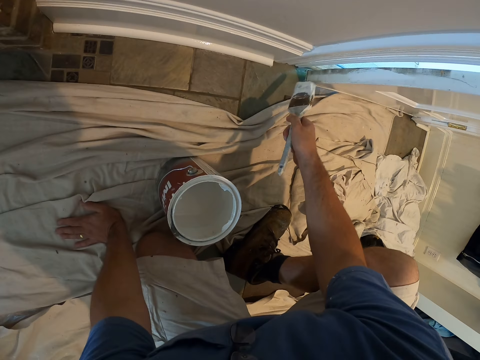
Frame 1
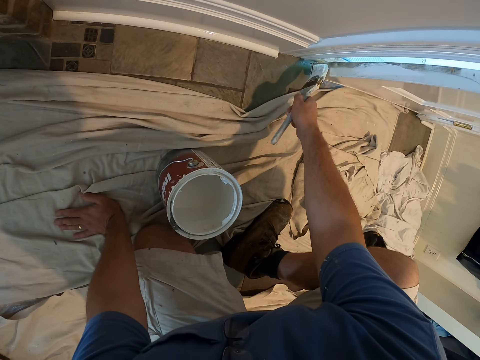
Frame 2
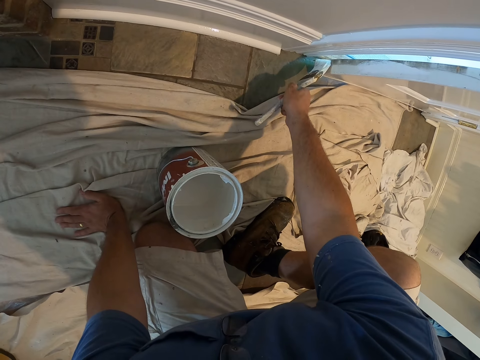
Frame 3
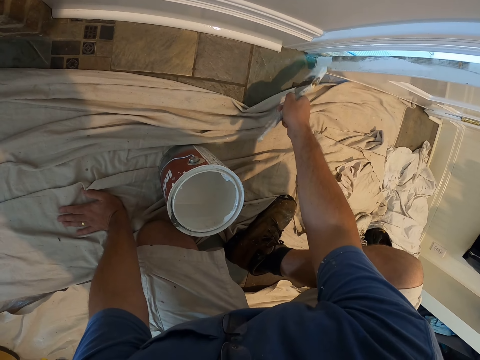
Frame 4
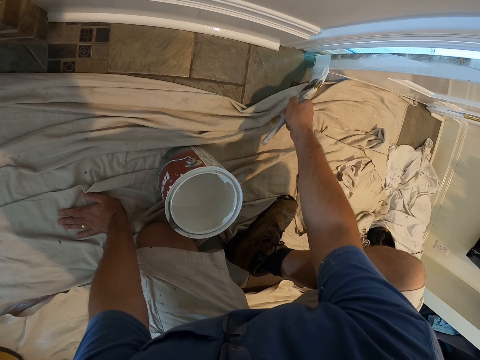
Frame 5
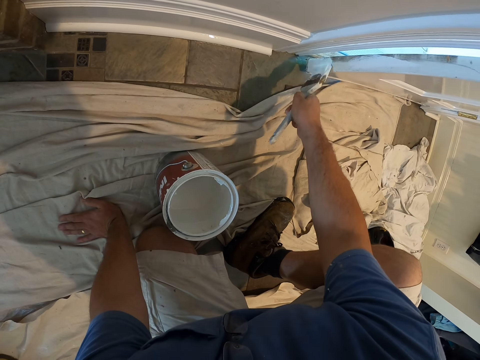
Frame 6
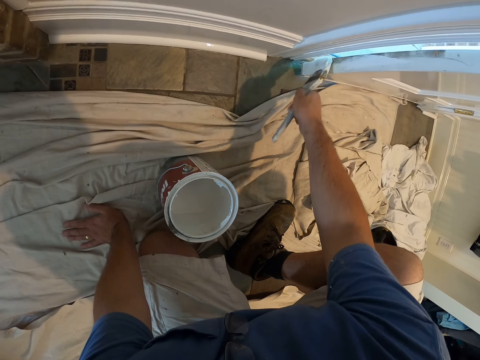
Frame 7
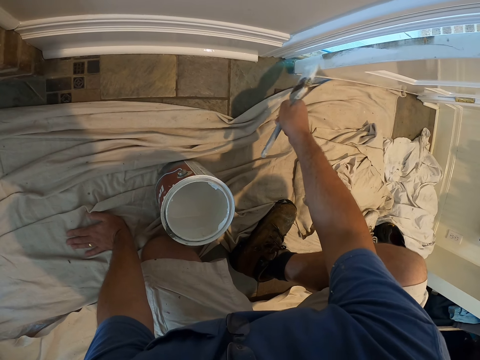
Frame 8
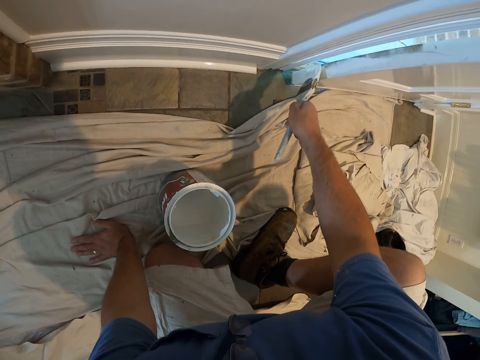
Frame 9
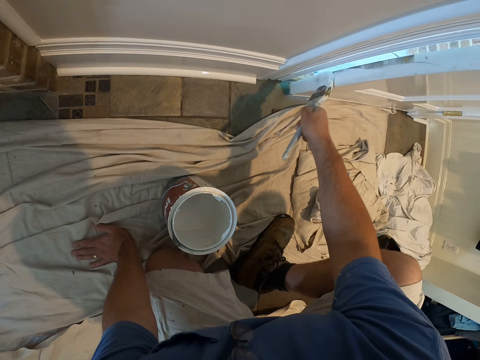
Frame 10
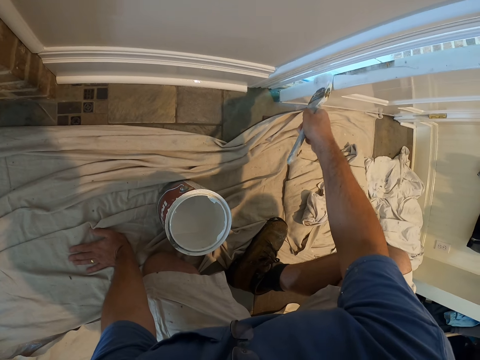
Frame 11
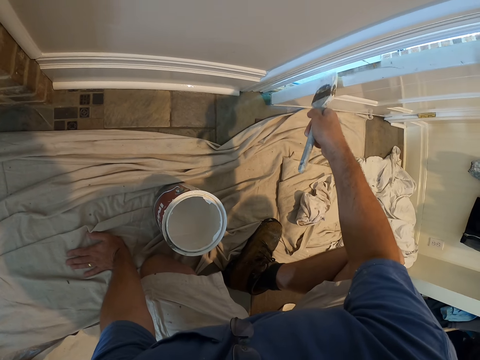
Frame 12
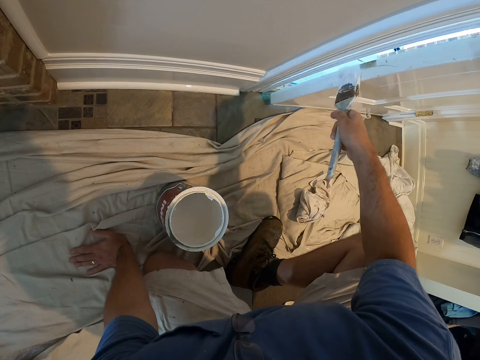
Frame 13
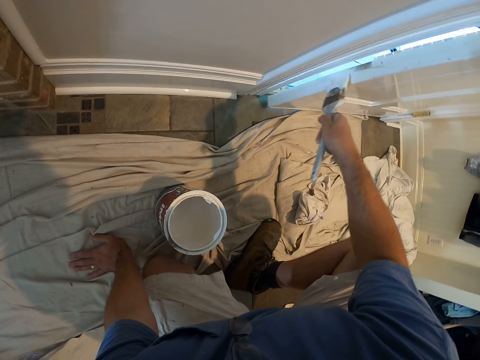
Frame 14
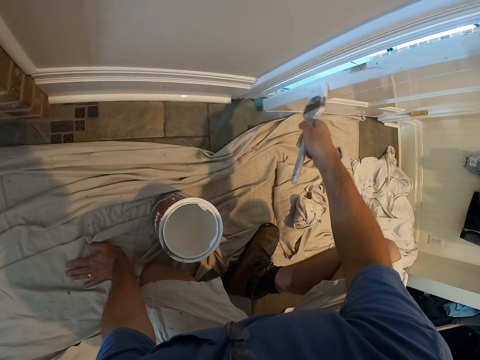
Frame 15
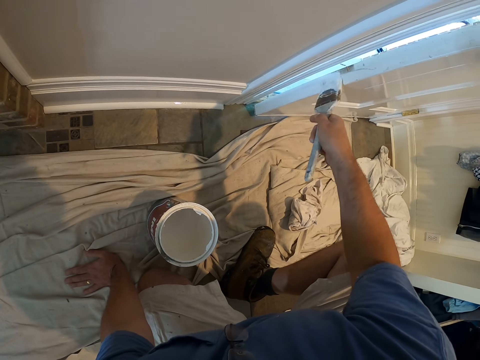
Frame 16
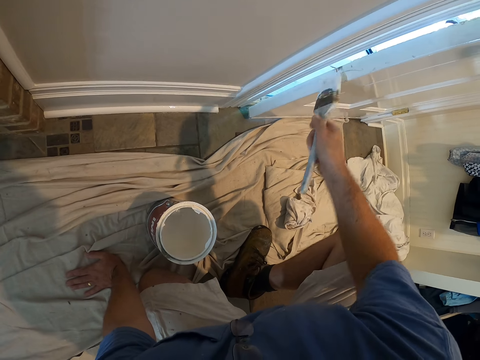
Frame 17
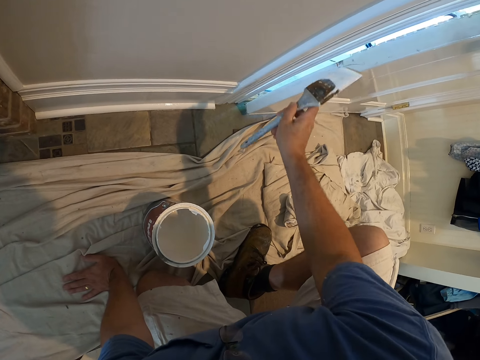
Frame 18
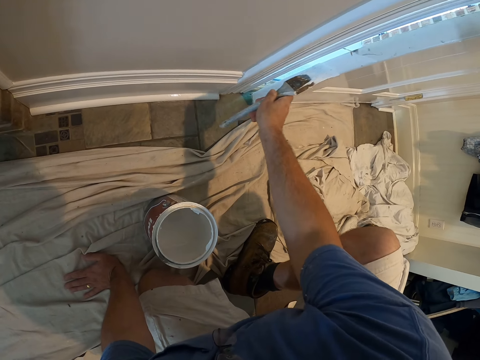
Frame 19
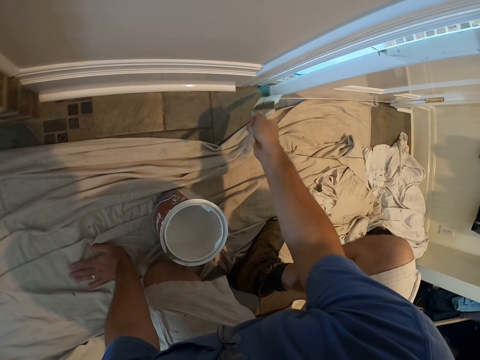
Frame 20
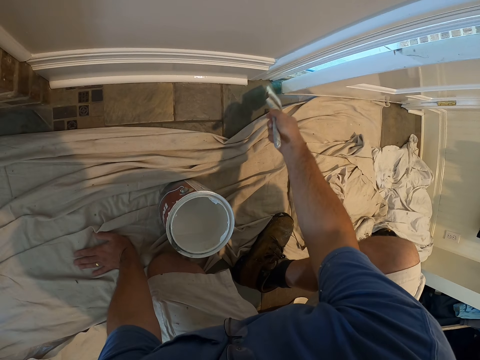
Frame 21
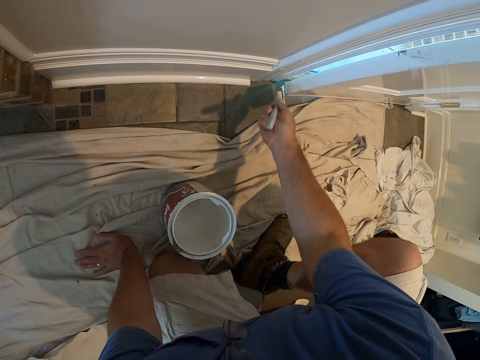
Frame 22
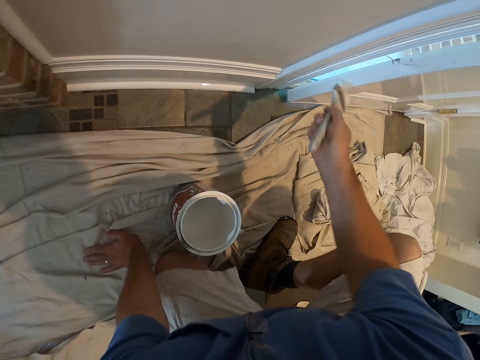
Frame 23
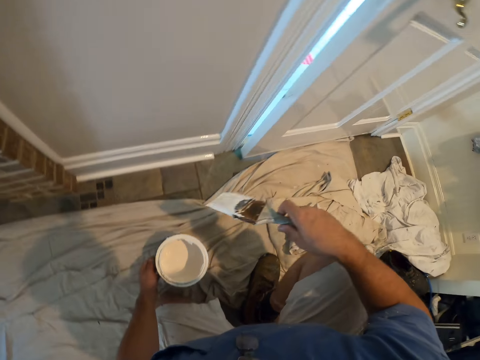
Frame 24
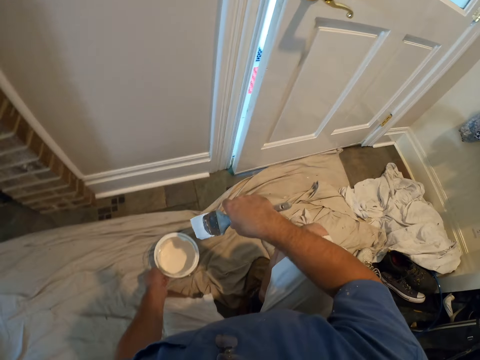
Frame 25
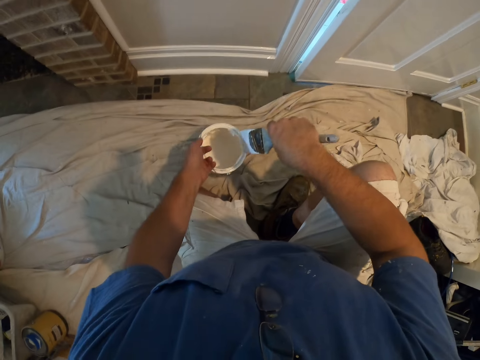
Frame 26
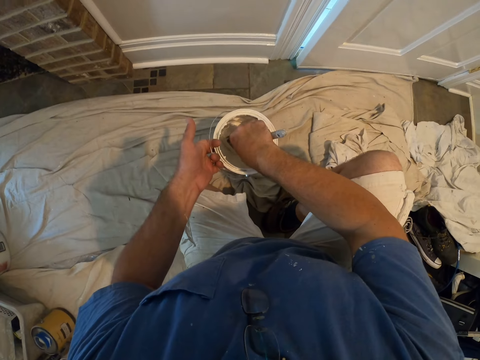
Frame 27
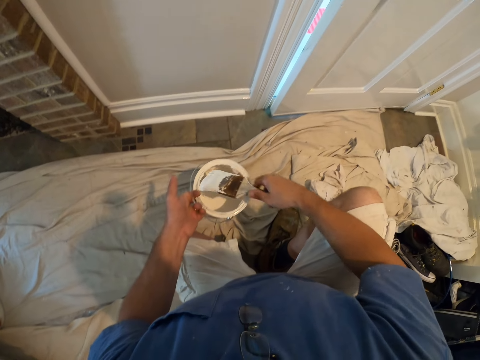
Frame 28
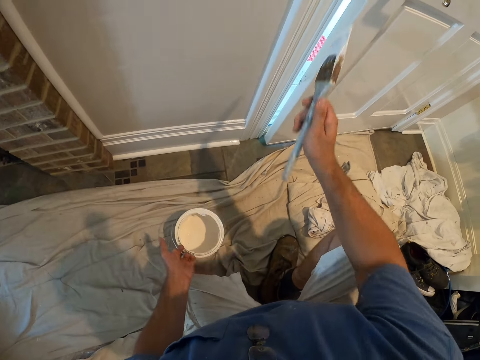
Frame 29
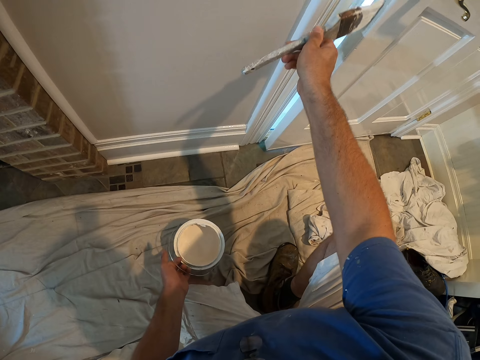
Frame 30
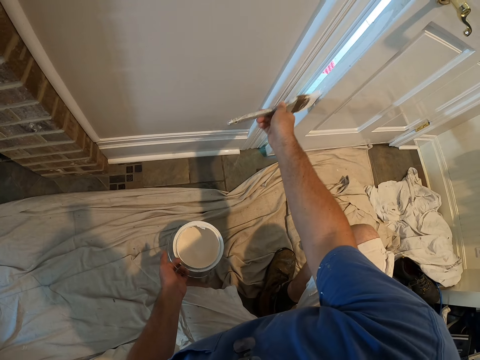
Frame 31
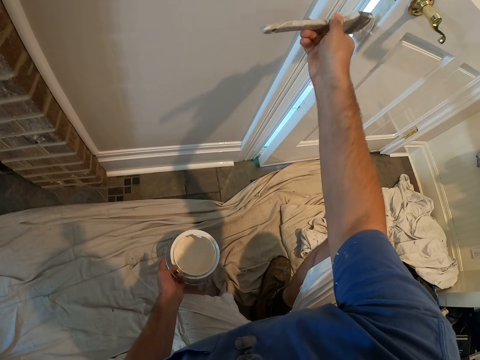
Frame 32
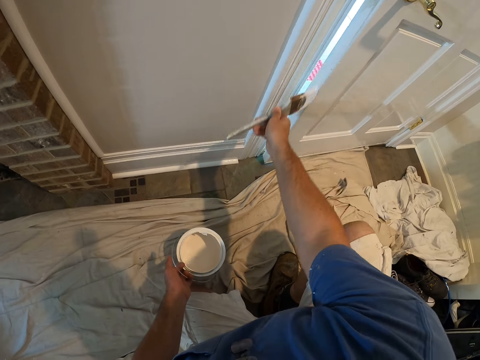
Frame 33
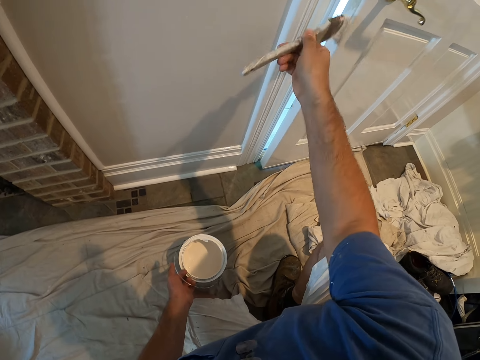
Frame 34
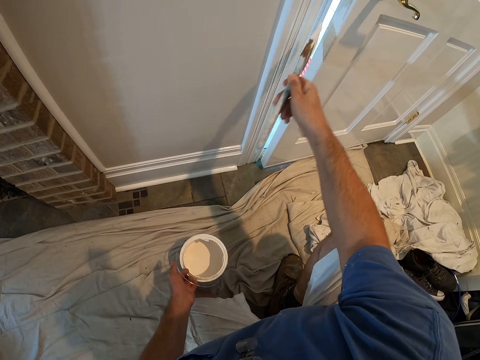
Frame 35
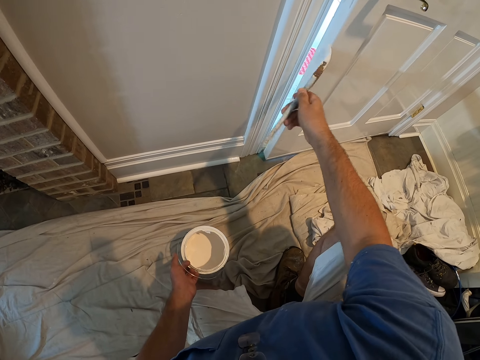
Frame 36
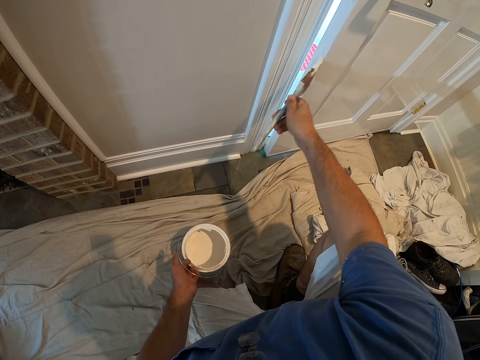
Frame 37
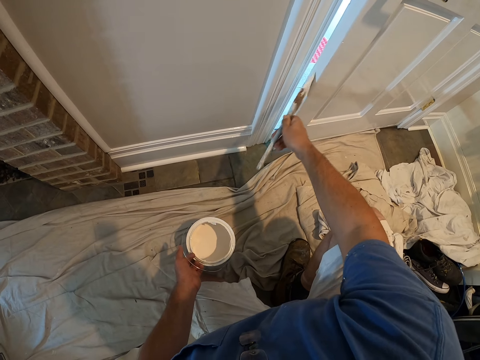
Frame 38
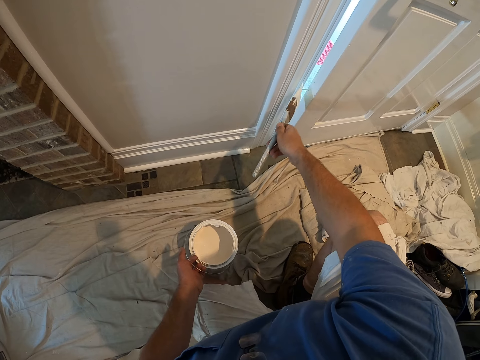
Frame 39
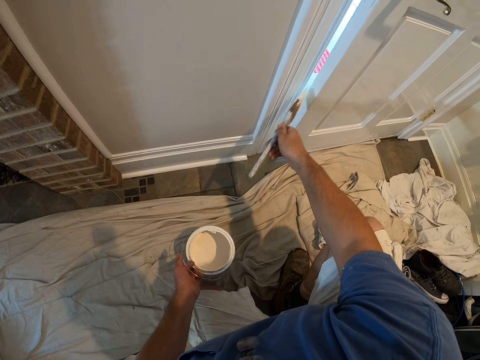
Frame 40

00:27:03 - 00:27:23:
The camera wearer paints the door with a paint brush. He holds up the paint. He dips the paint brush inside the paint on his left hand. He paints the room door with the paint brush.

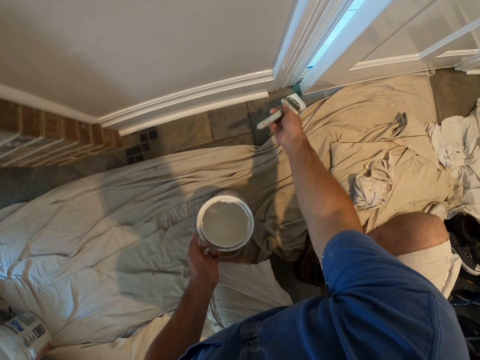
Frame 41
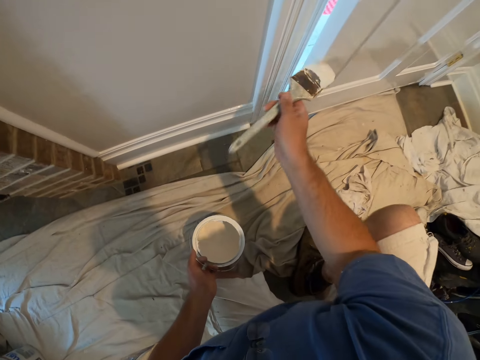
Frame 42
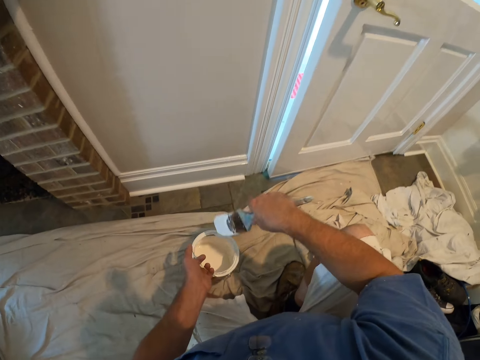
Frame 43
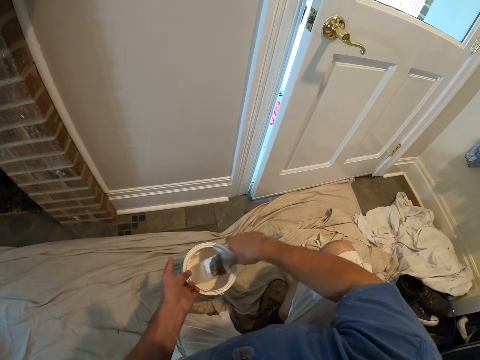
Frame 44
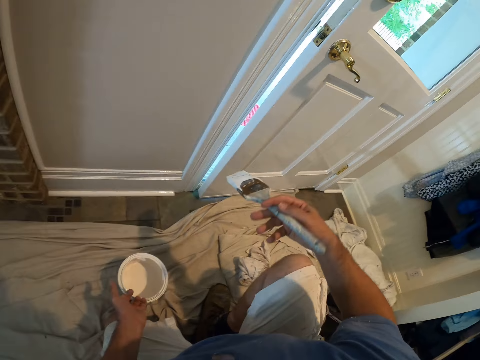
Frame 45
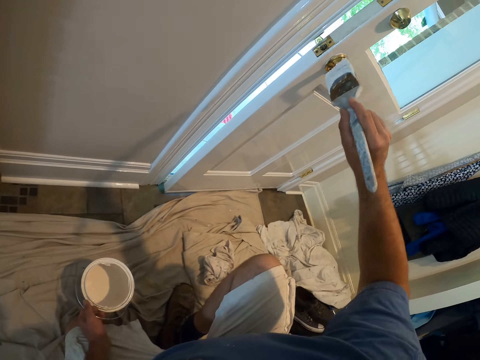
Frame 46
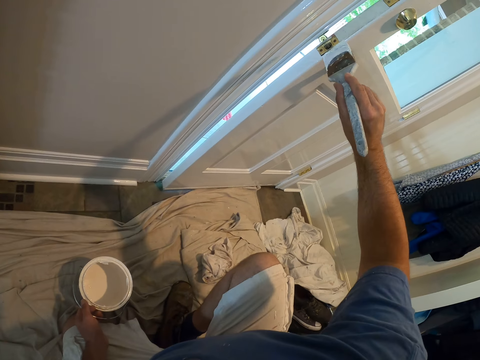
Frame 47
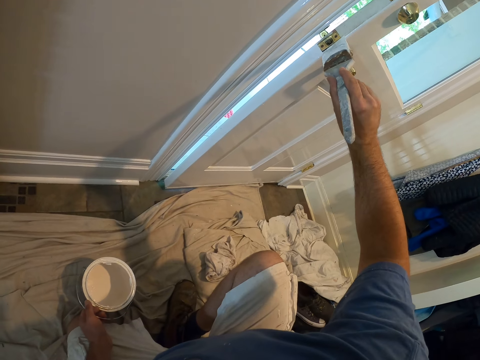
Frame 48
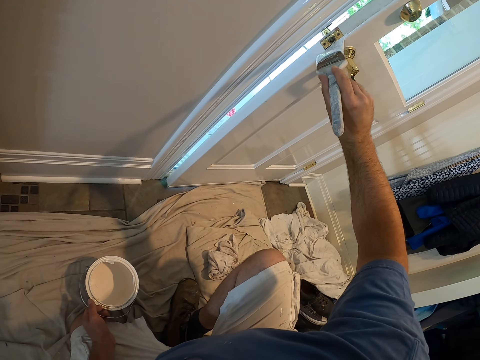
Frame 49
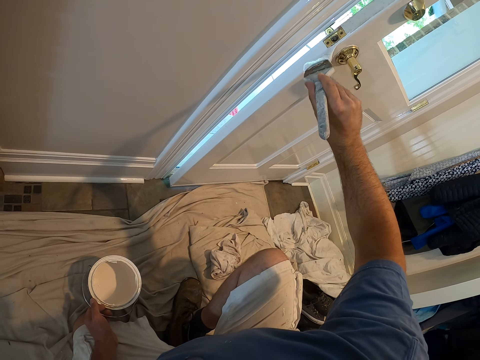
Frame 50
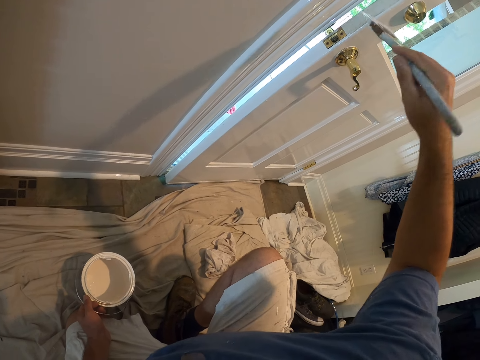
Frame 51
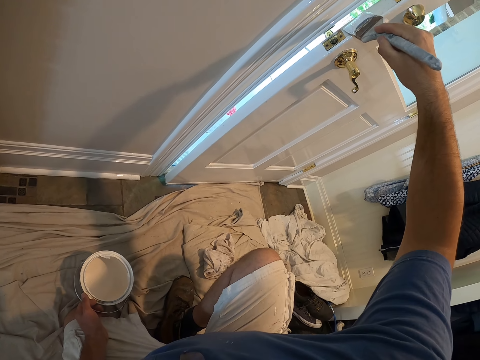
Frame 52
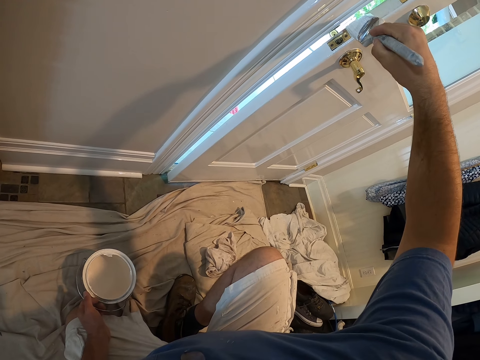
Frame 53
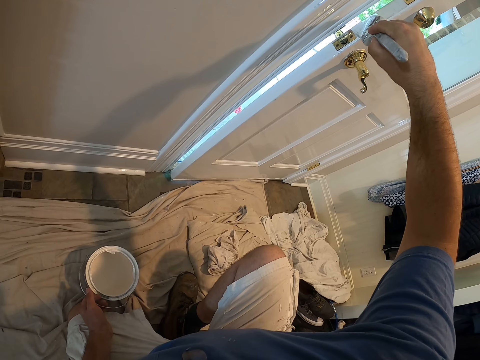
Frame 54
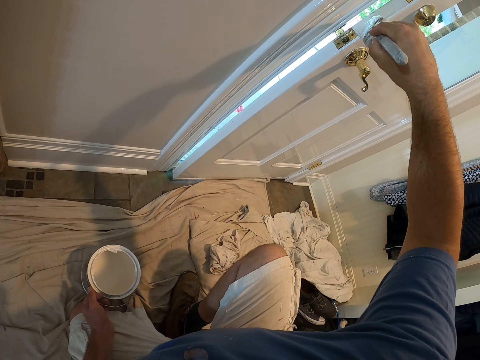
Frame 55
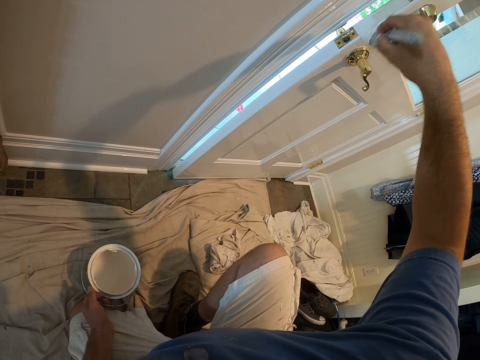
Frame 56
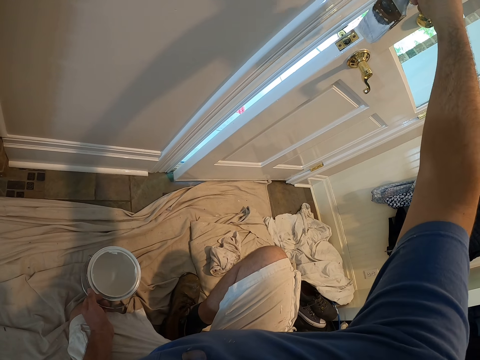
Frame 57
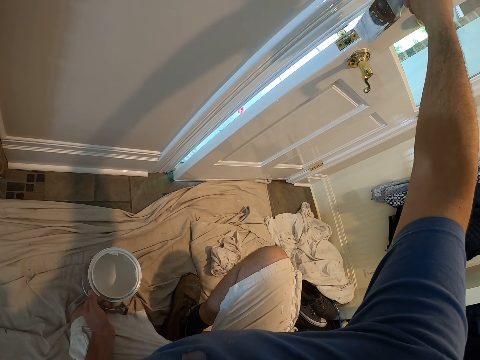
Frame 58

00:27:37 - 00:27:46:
The camera wearer dips the paint brush inside the paint on his left hand. He paints the room door with the paint brush.
